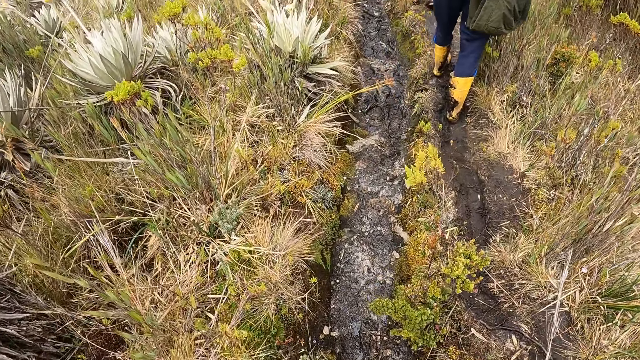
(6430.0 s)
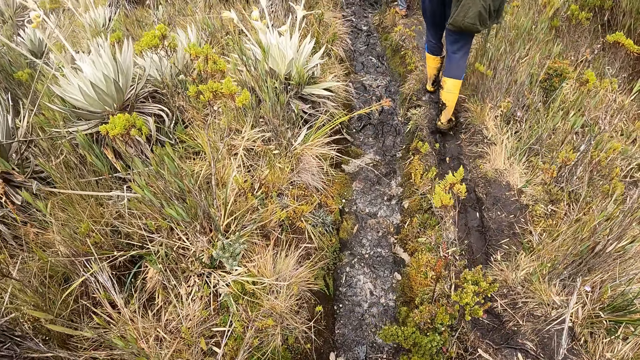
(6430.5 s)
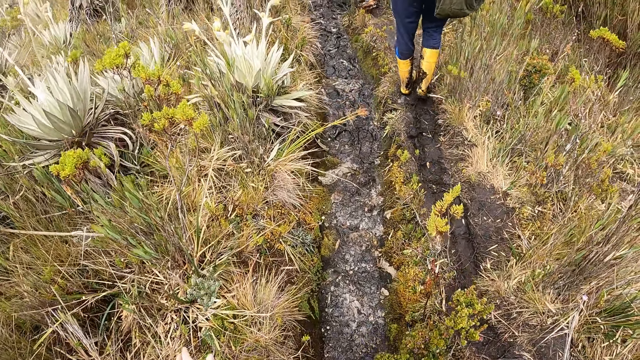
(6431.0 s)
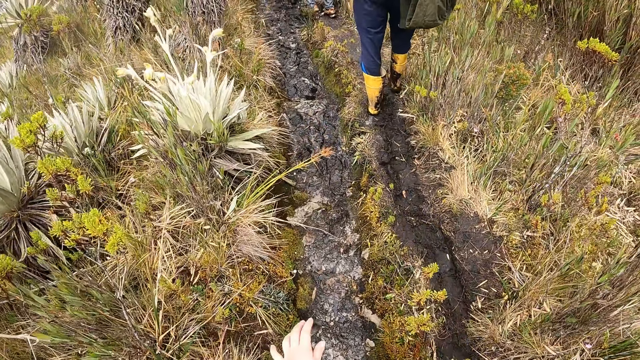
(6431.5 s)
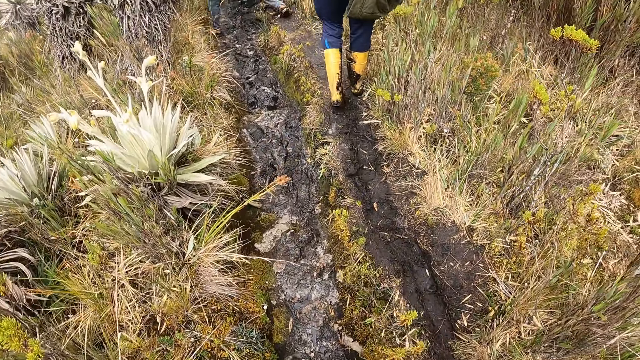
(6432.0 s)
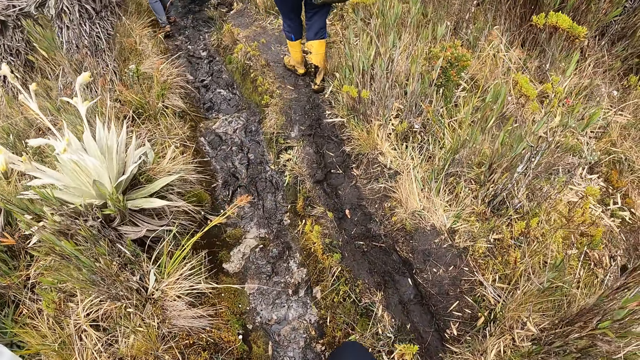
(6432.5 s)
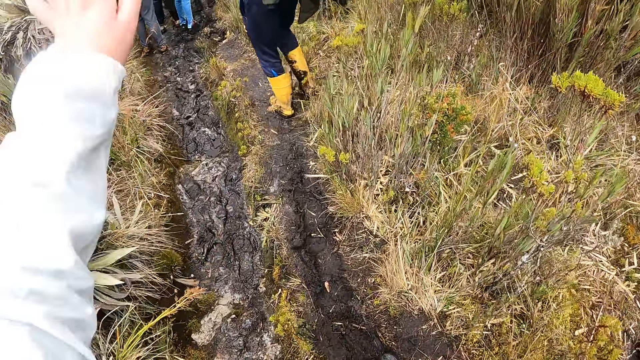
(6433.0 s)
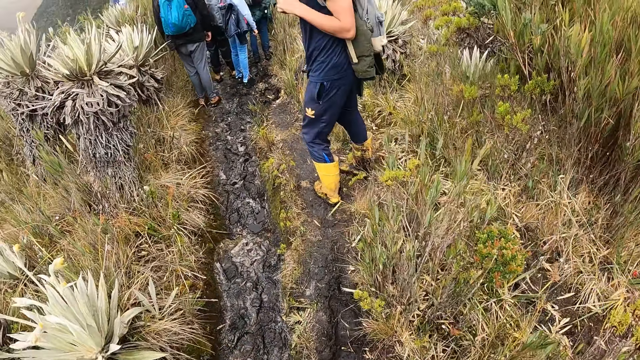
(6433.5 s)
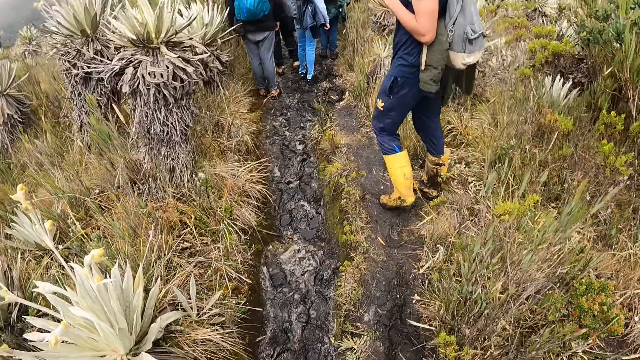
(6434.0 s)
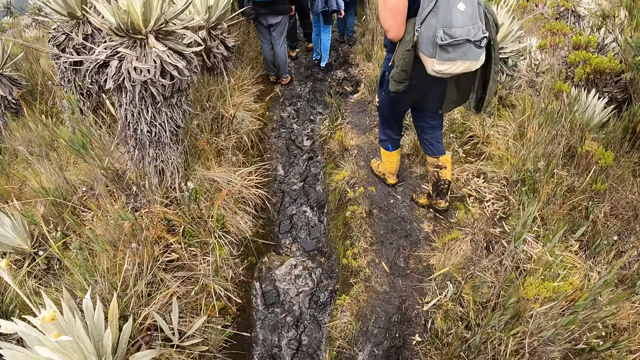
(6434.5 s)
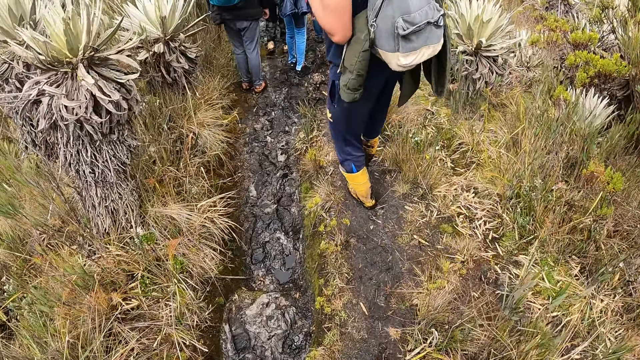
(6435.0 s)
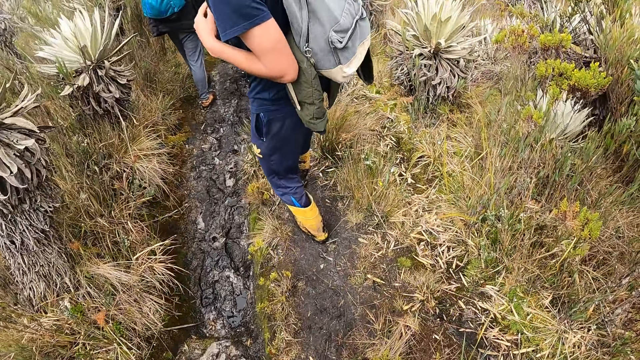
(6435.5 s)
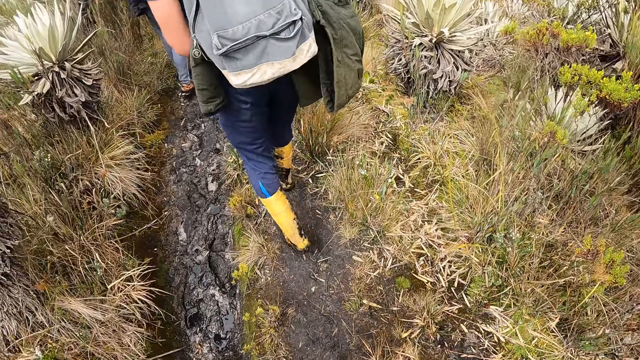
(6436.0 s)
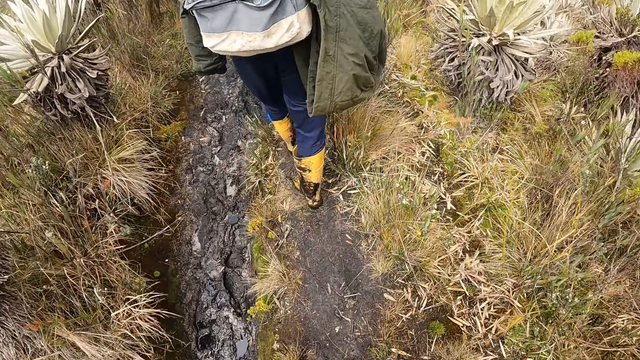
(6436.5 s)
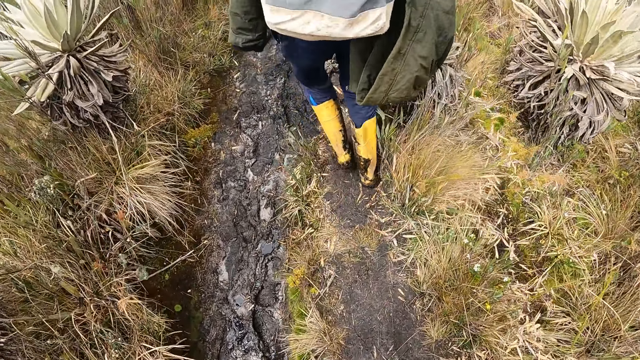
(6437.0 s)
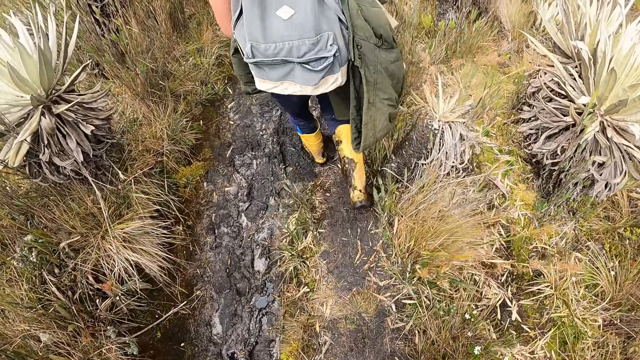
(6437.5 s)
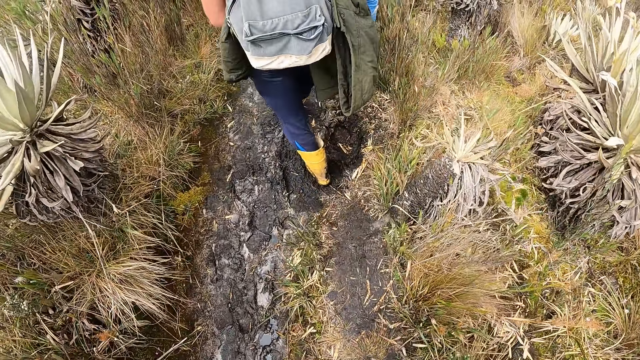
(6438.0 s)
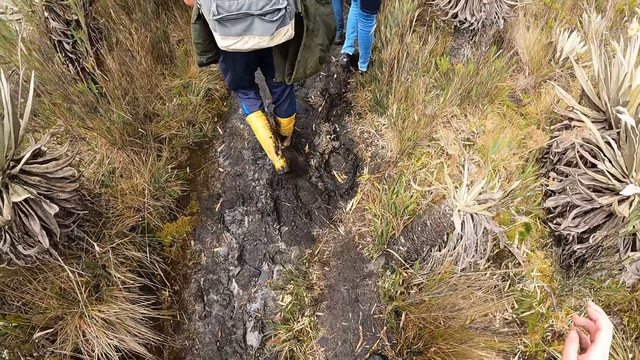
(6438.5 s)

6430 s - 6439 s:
The camera wearer moves his hand. The man turns towards the camera wearer. The camera wearer walks on a garden.

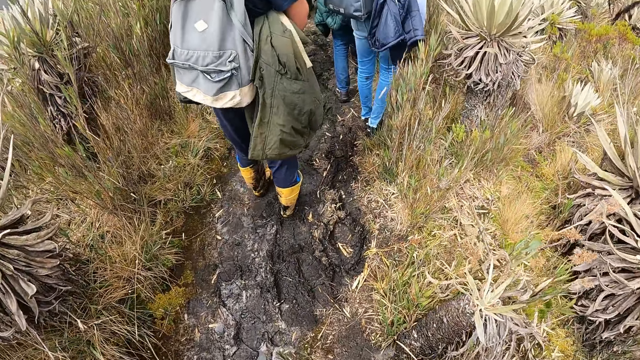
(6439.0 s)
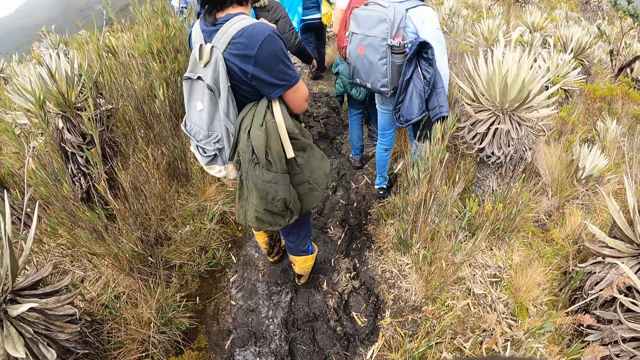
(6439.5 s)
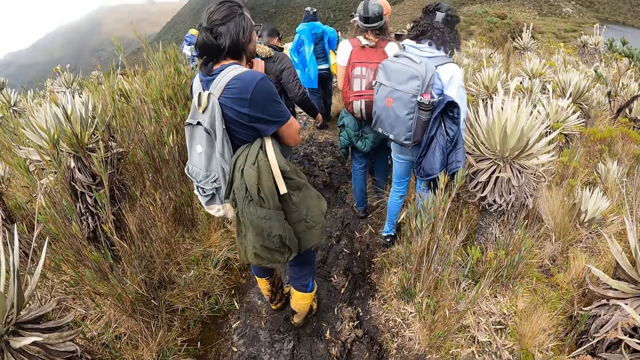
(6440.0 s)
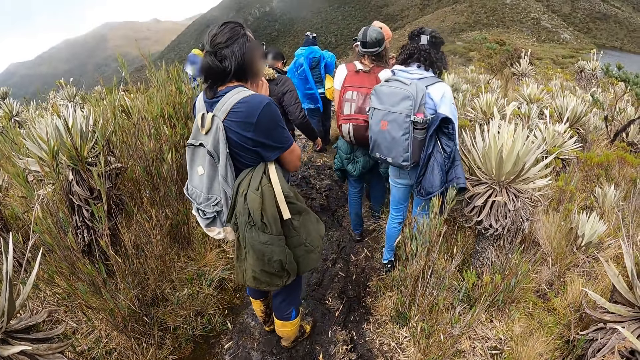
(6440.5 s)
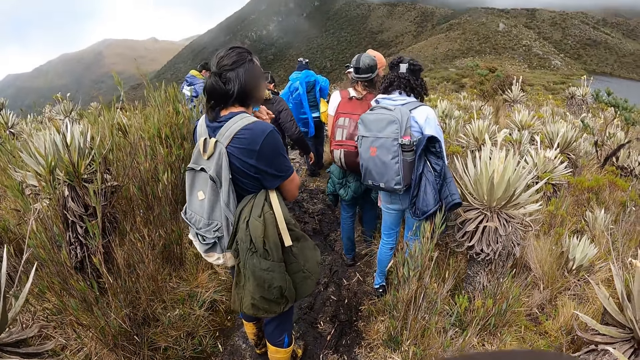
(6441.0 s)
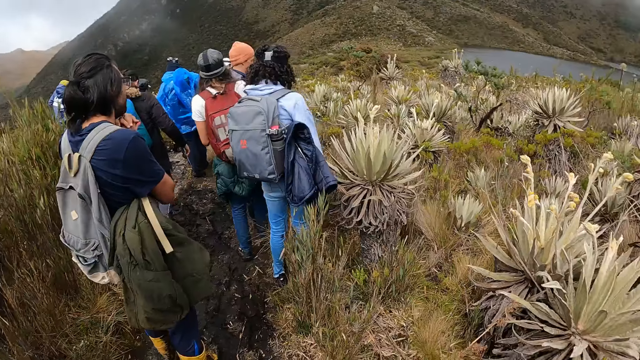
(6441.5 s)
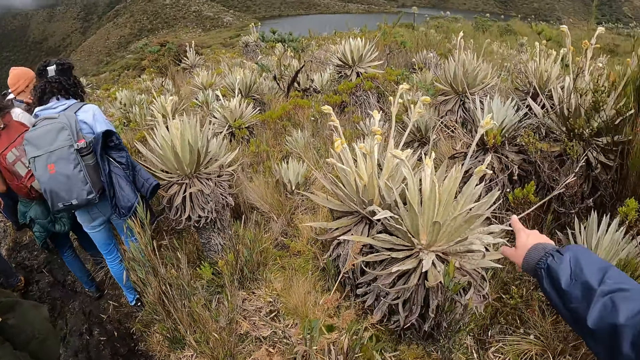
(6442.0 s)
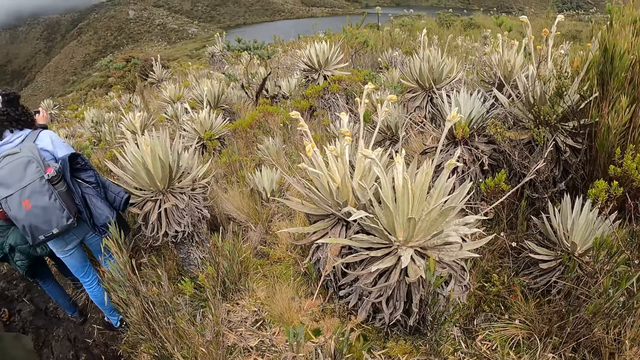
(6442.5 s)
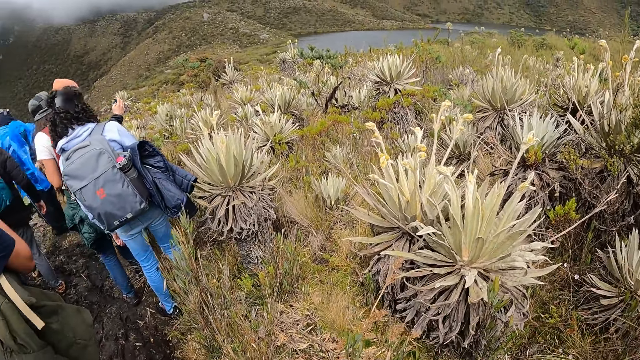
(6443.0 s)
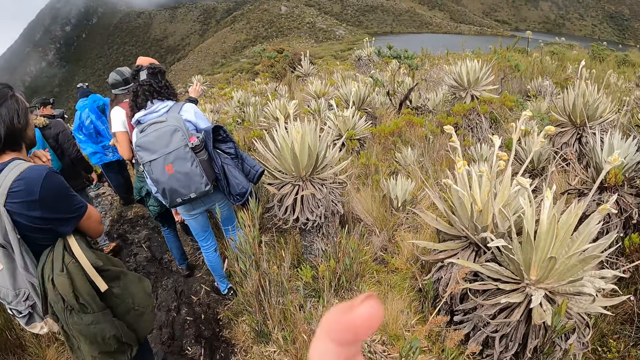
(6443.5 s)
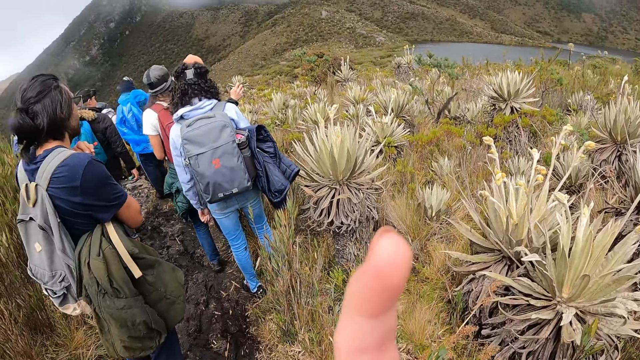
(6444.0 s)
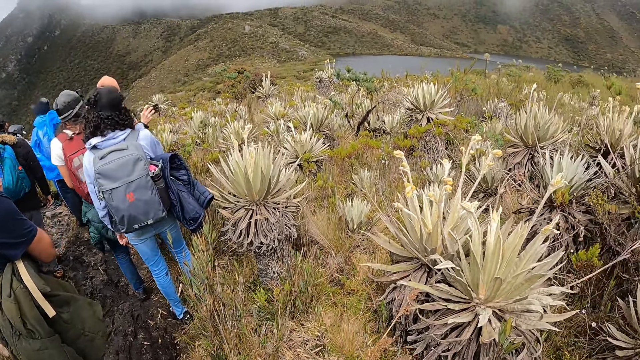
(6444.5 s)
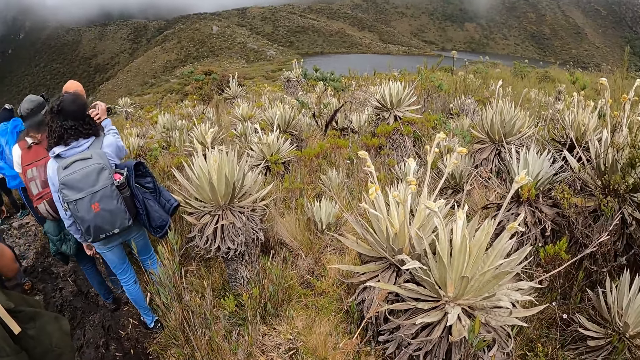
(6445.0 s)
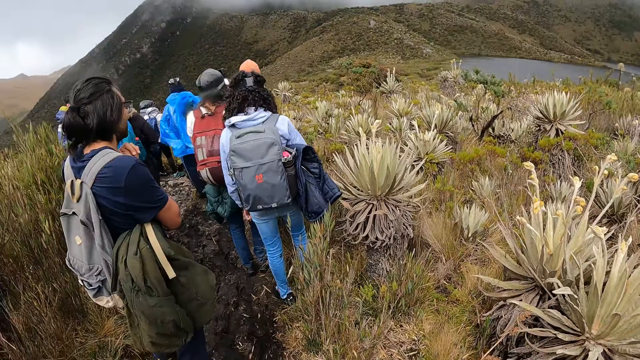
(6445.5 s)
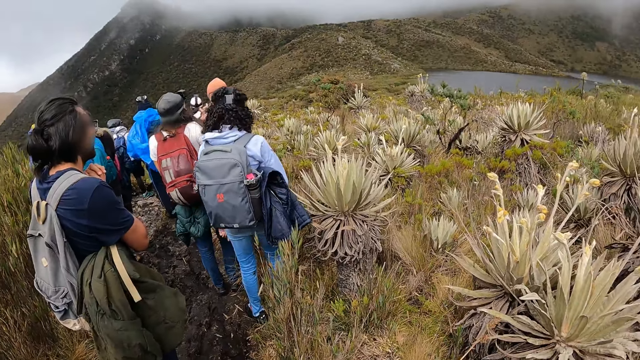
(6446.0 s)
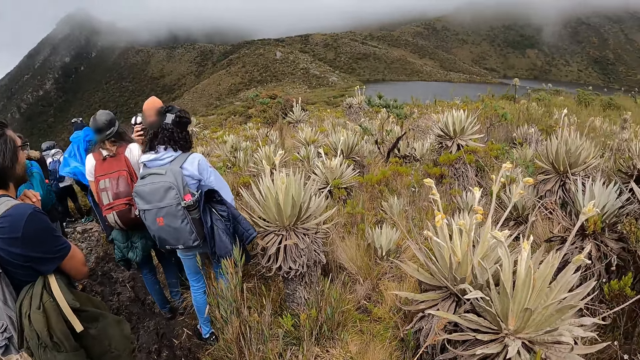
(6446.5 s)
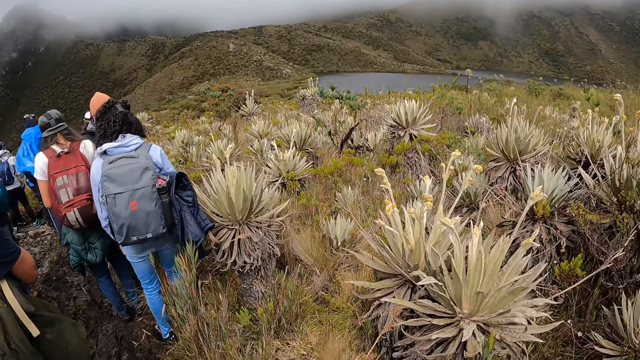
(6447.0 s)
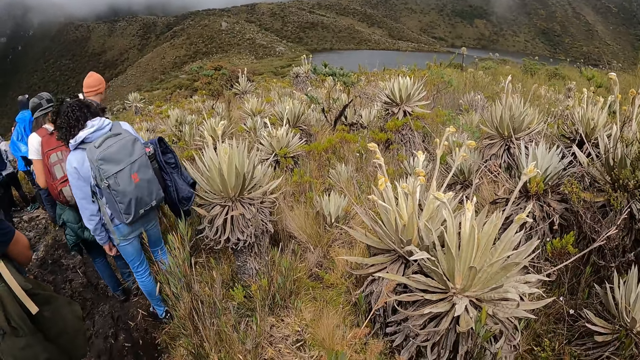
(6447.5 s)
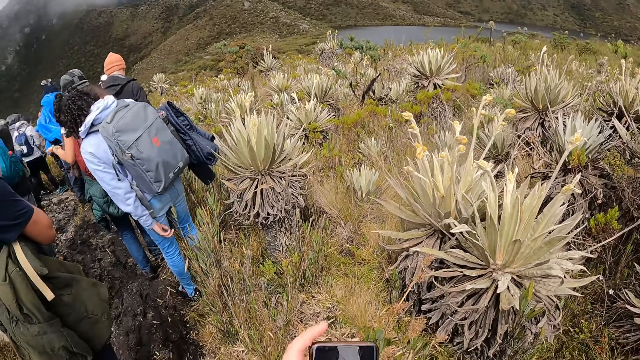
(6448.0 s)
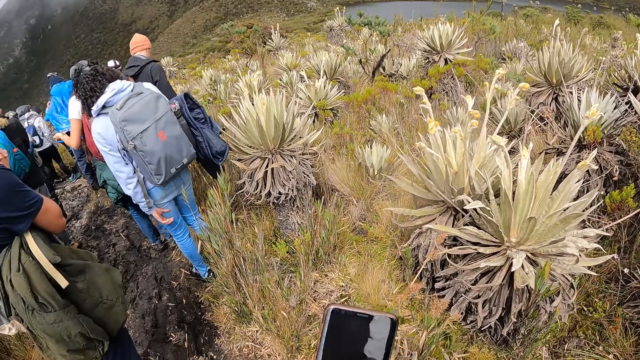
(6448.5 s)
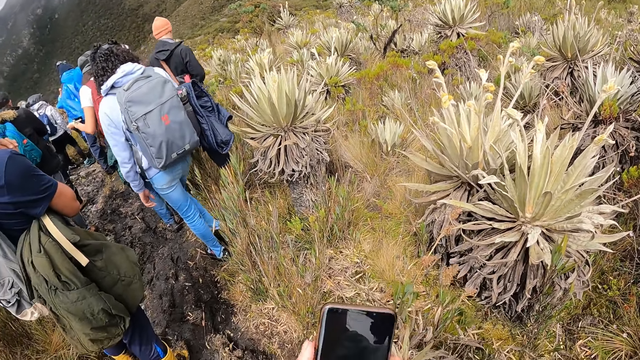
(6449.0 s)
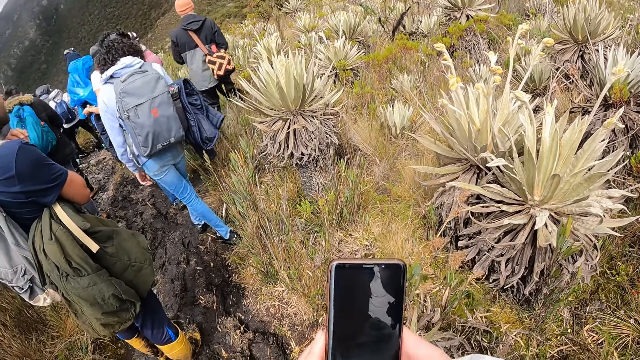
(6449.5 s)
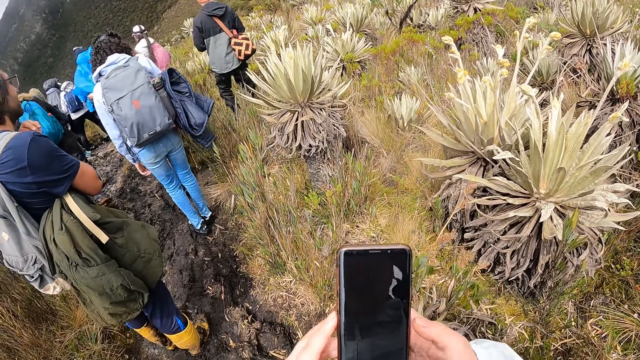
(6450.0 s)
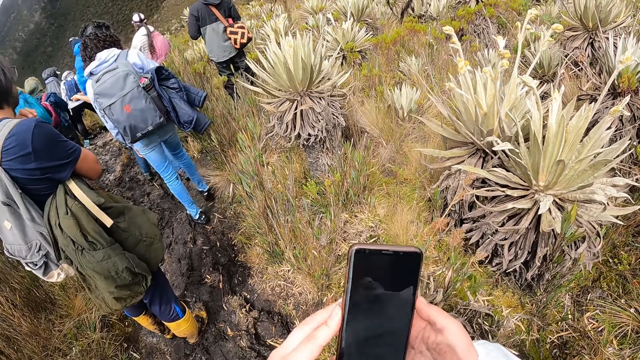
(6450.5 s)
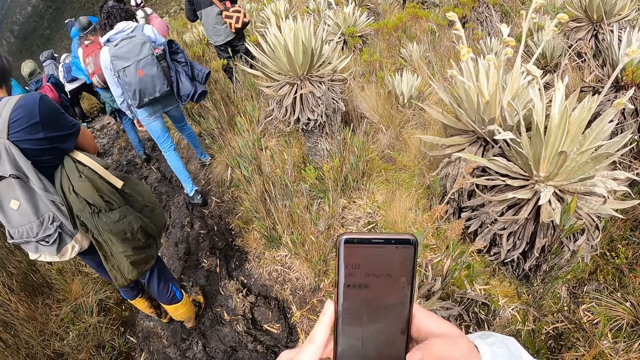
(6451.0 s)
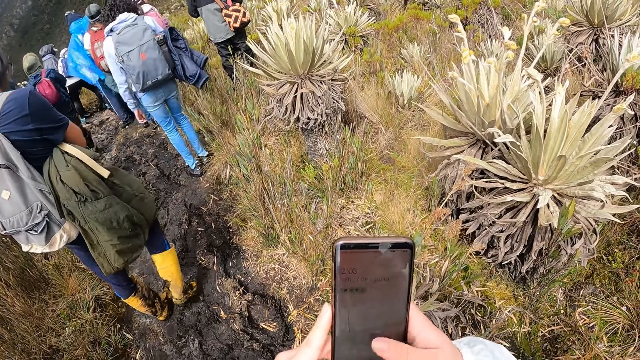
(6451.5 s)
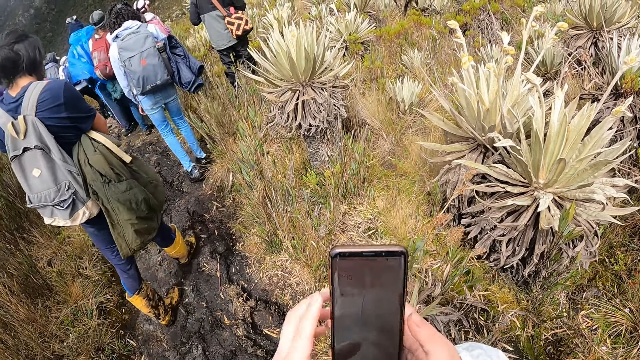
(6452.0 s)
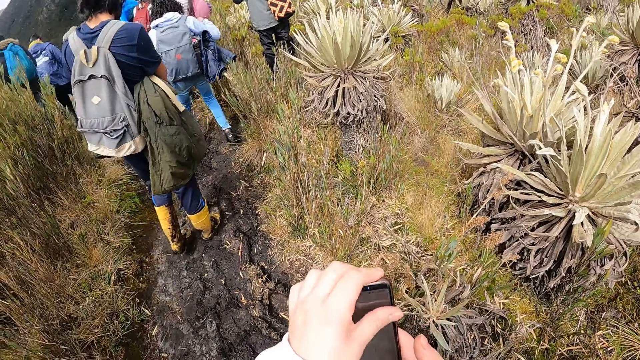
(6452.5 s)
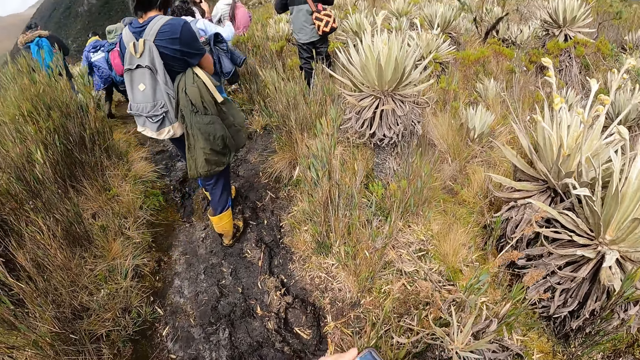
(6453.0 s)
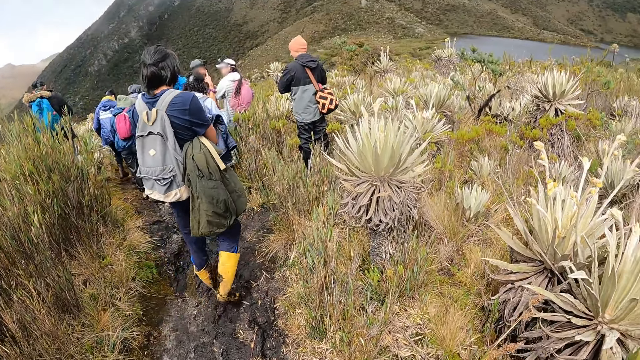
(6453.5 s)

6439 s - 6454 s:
The camera wearer stands on the ground. He stares around, moves his finger, and stares around. He operates the phone in his right hand with his left hand. He operates the phone in his hands with his right hand. He operates the phone in his hands with his left hand. He wipes the phone with his finger.
